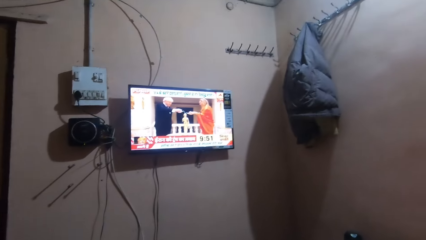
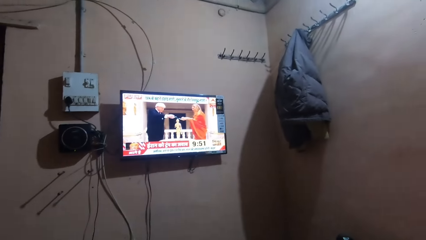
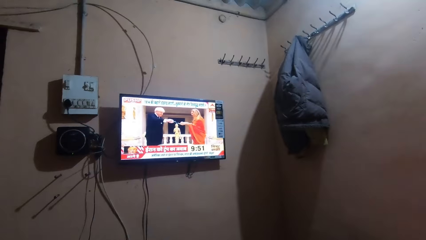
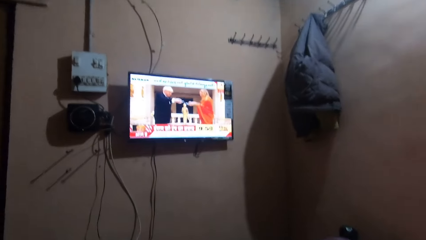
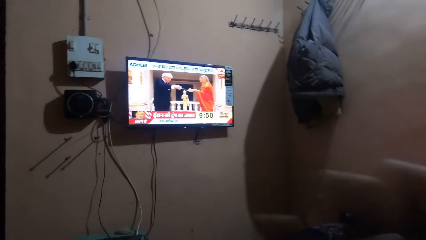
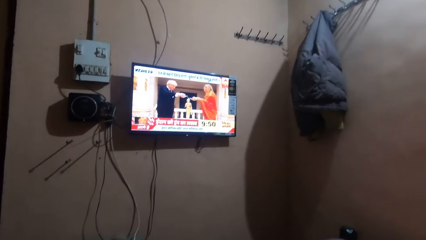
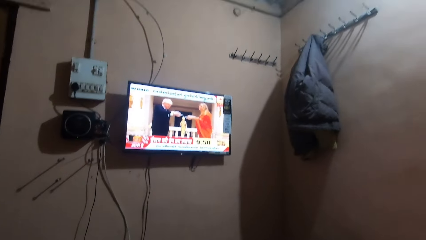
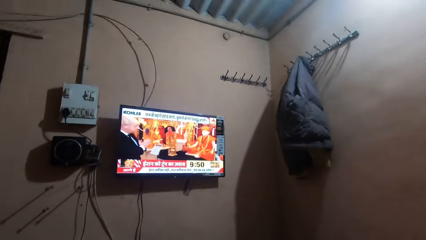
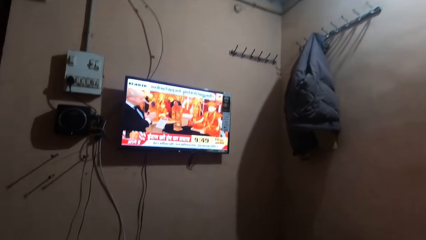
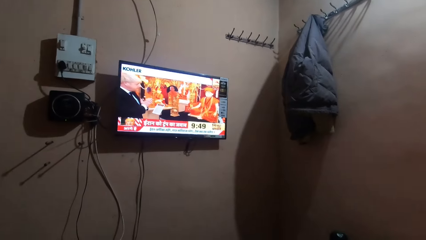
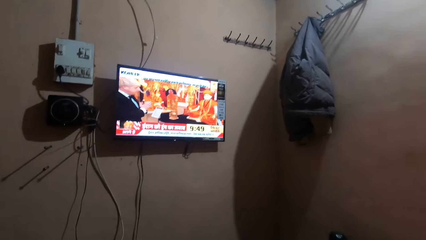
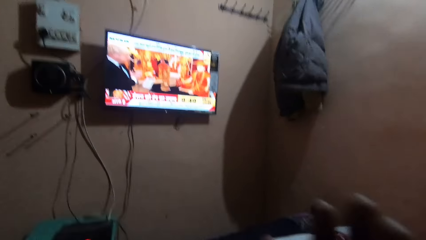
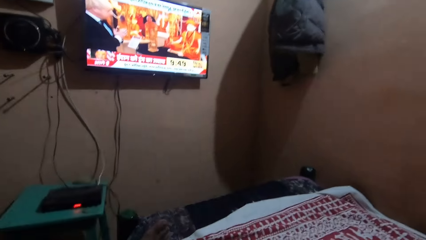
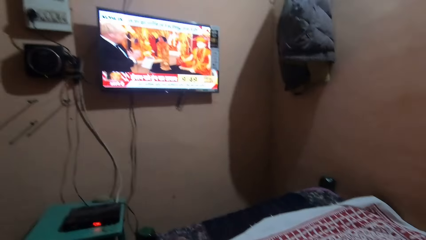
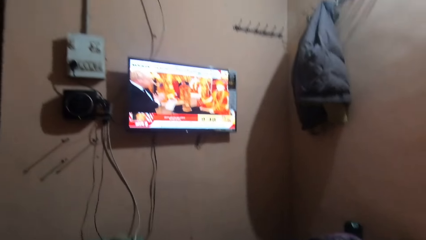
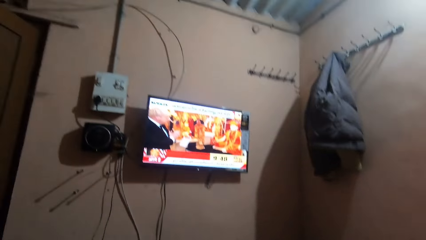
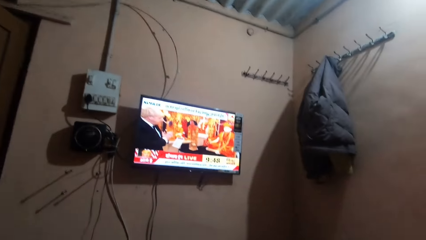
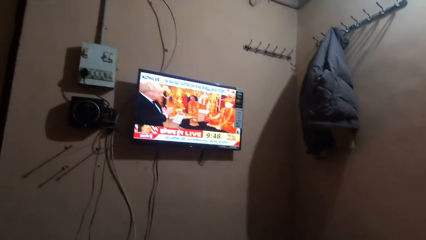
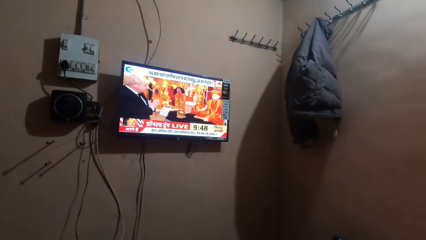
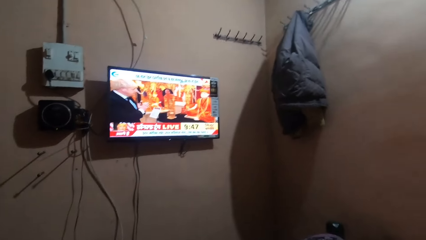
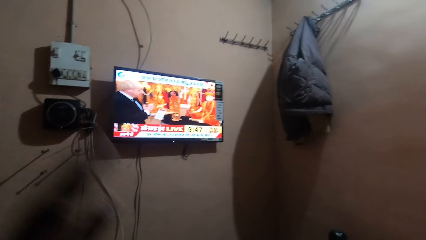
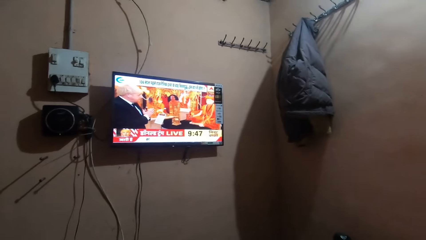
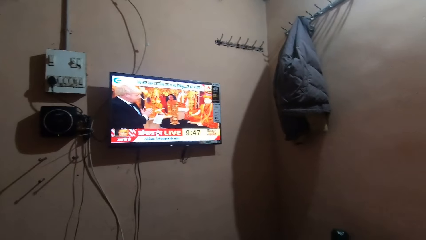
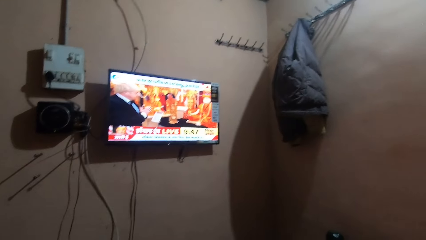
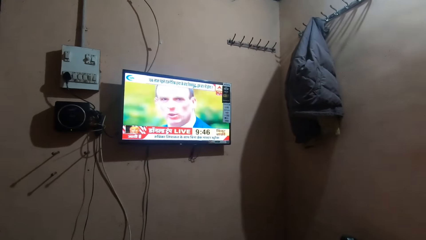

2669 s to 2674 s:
The camera wearer watches television in the house.
